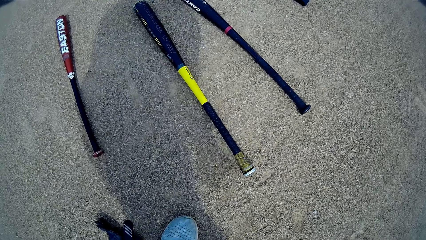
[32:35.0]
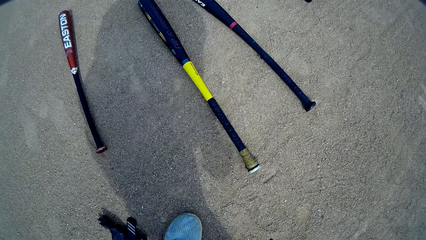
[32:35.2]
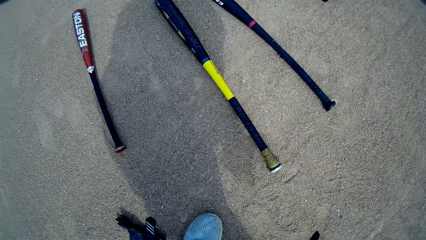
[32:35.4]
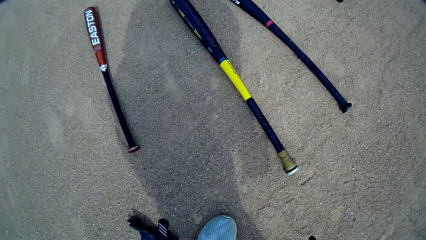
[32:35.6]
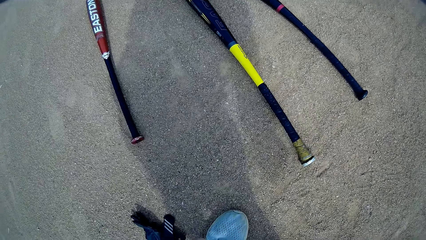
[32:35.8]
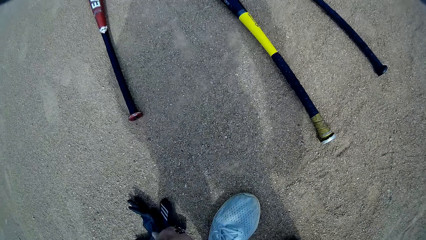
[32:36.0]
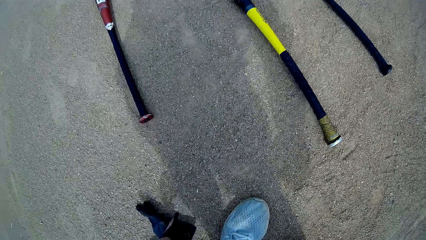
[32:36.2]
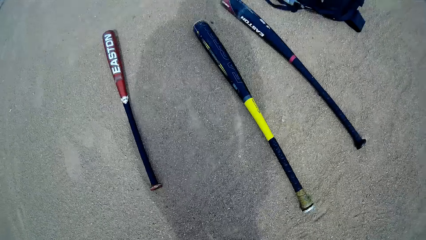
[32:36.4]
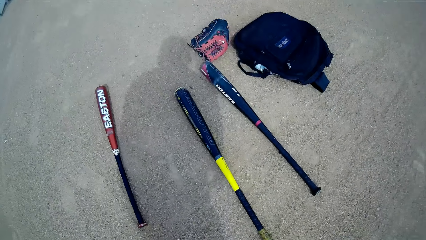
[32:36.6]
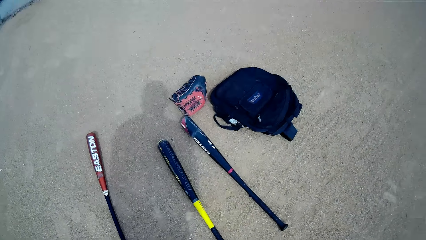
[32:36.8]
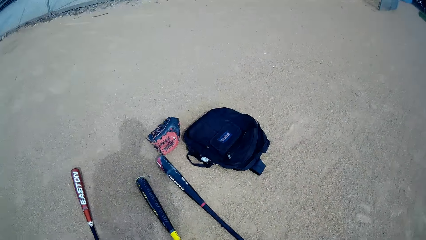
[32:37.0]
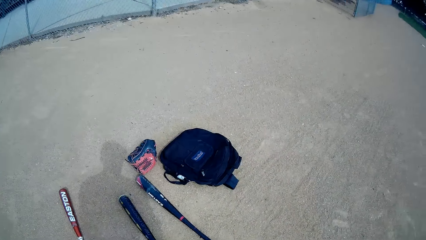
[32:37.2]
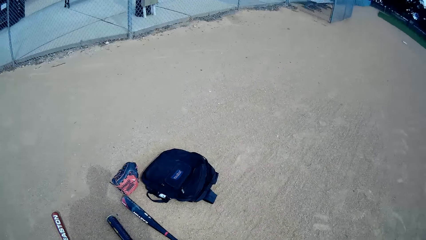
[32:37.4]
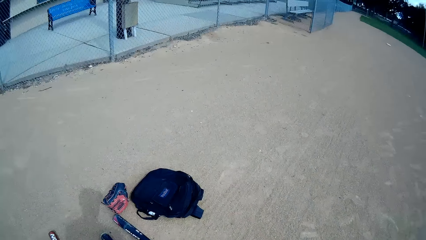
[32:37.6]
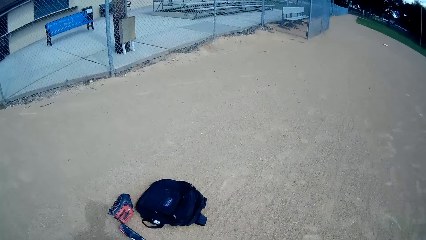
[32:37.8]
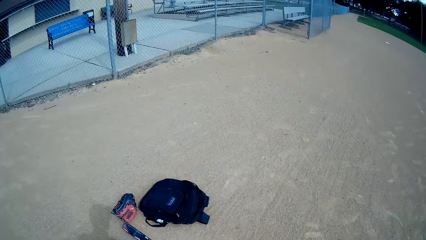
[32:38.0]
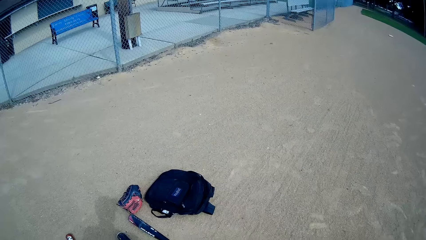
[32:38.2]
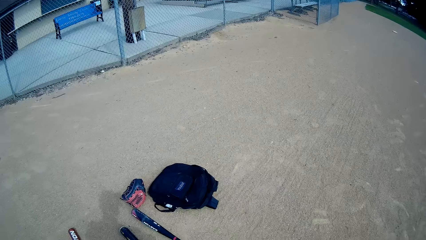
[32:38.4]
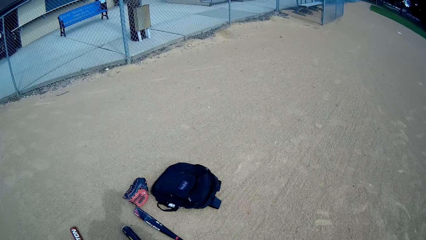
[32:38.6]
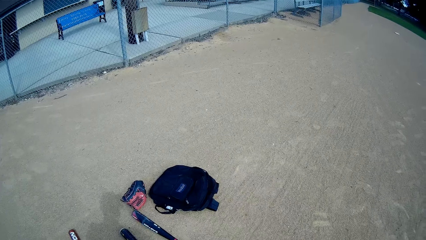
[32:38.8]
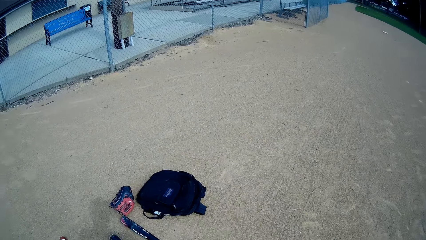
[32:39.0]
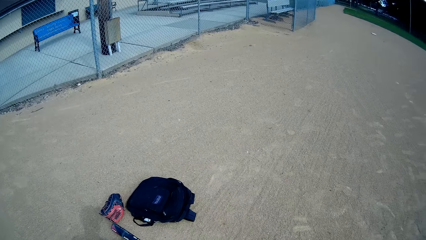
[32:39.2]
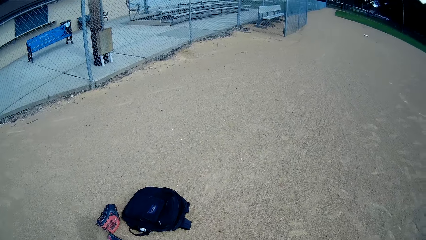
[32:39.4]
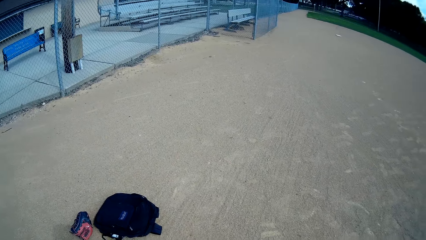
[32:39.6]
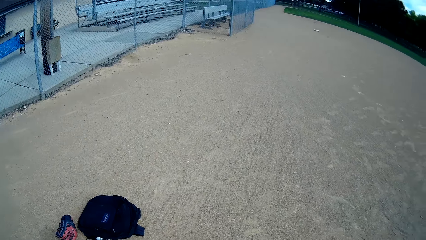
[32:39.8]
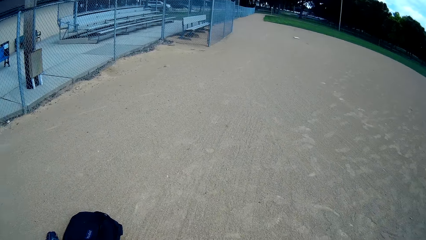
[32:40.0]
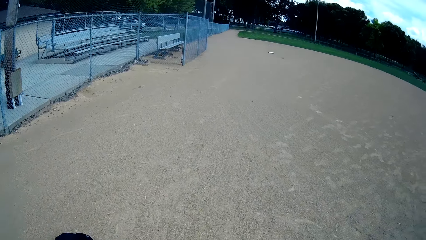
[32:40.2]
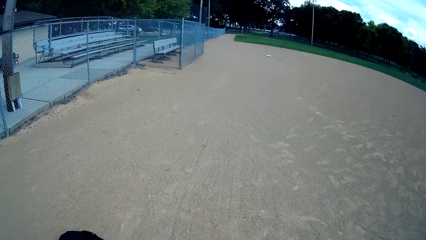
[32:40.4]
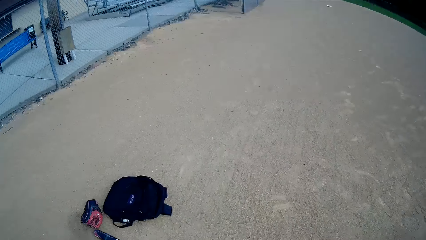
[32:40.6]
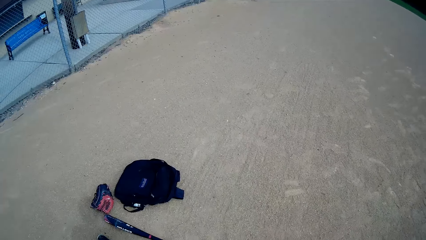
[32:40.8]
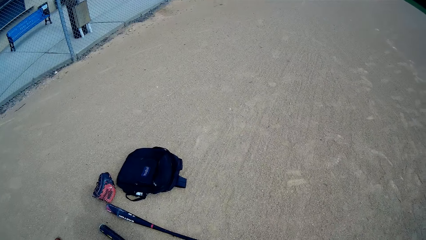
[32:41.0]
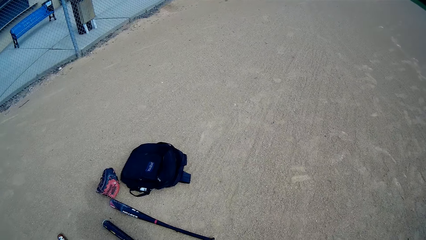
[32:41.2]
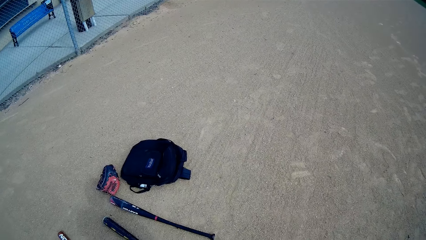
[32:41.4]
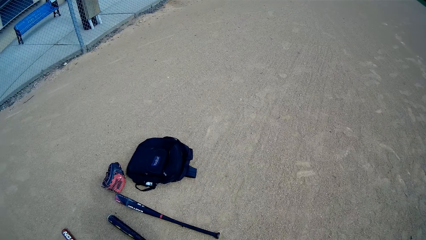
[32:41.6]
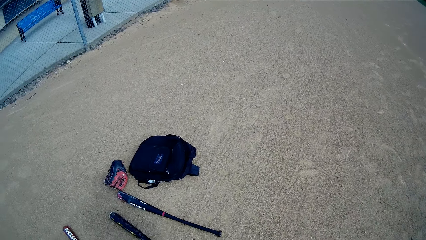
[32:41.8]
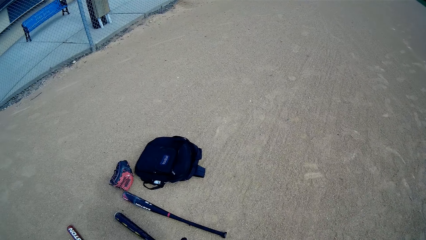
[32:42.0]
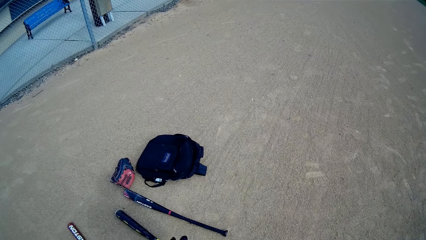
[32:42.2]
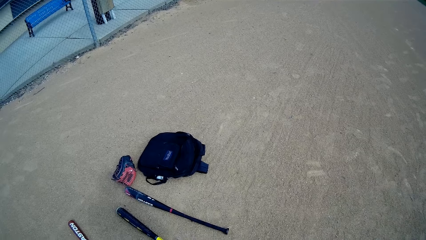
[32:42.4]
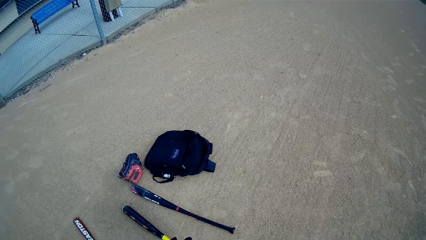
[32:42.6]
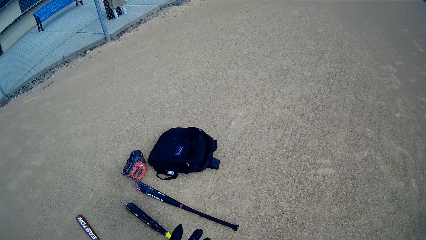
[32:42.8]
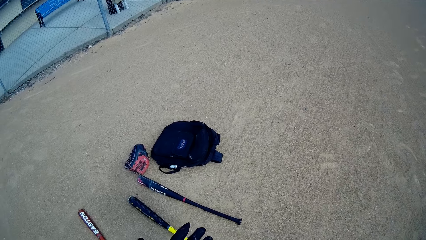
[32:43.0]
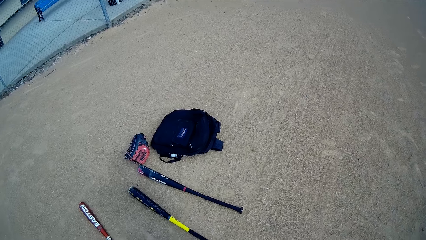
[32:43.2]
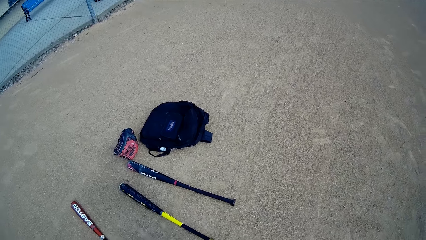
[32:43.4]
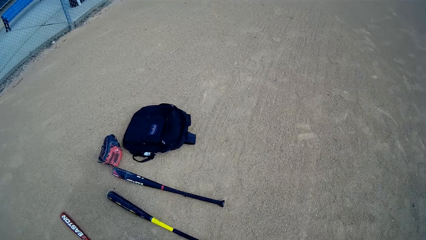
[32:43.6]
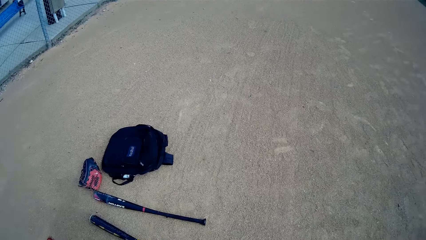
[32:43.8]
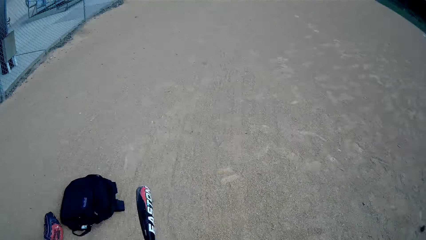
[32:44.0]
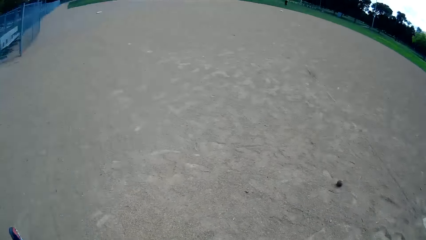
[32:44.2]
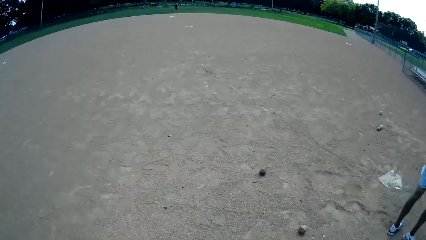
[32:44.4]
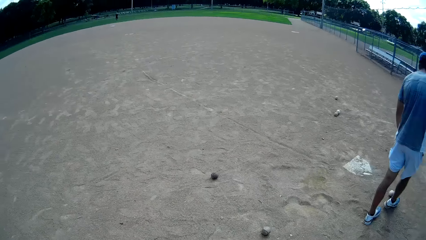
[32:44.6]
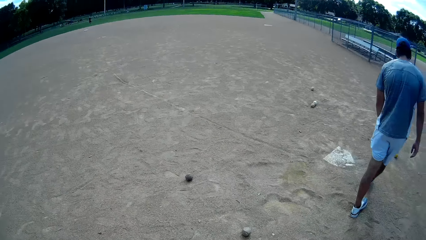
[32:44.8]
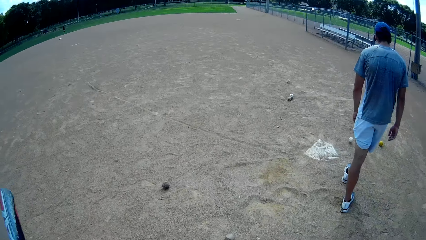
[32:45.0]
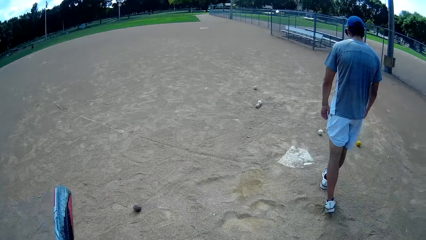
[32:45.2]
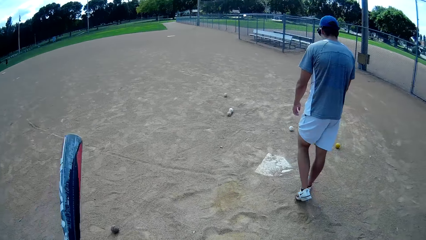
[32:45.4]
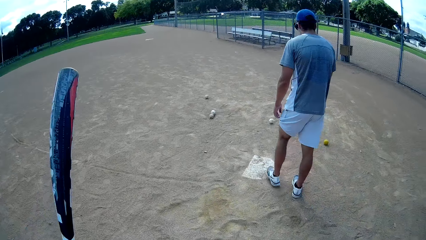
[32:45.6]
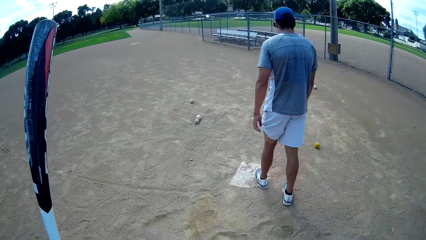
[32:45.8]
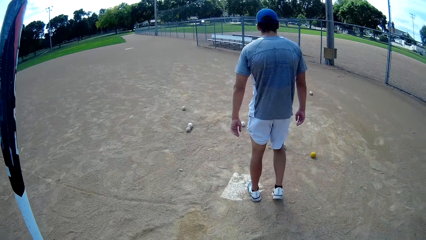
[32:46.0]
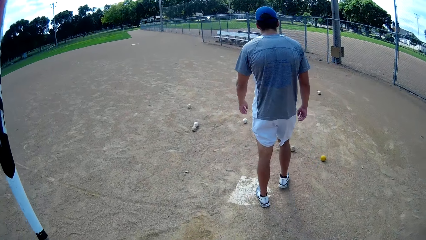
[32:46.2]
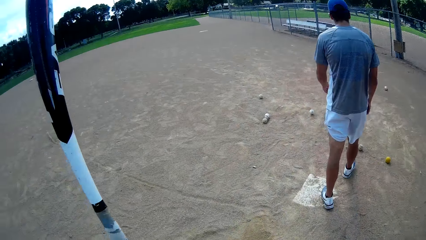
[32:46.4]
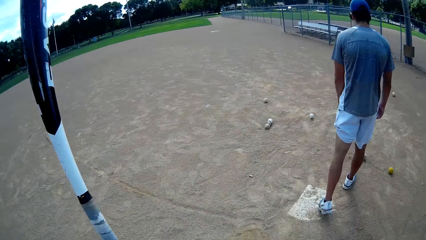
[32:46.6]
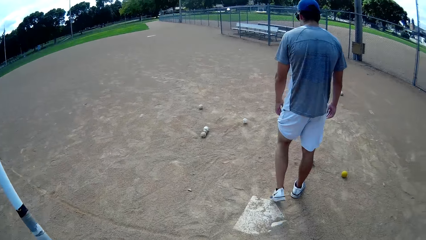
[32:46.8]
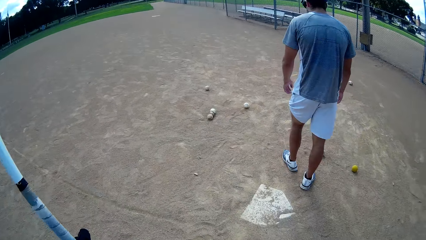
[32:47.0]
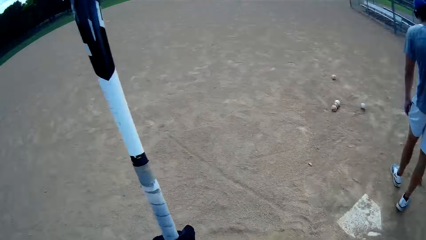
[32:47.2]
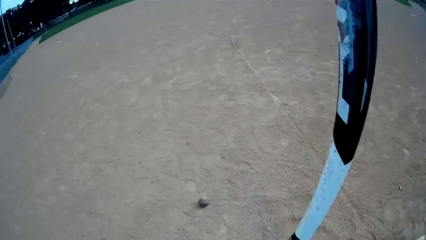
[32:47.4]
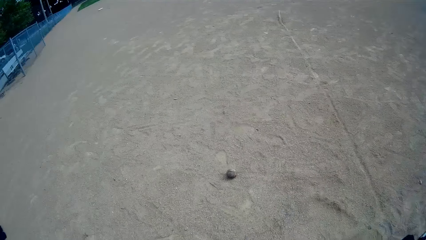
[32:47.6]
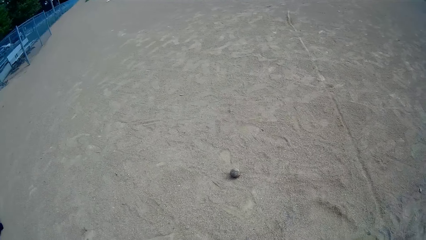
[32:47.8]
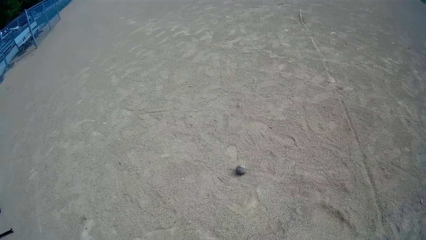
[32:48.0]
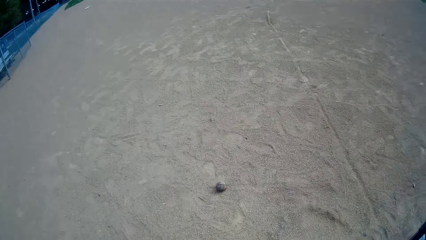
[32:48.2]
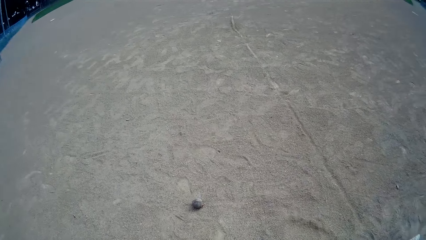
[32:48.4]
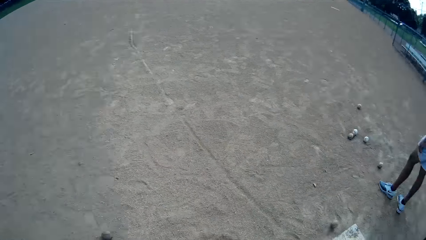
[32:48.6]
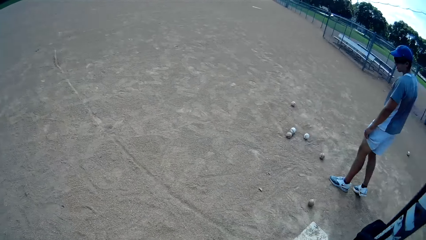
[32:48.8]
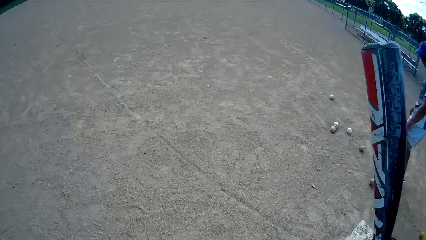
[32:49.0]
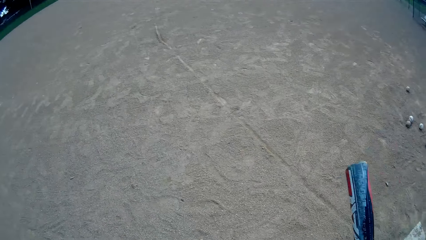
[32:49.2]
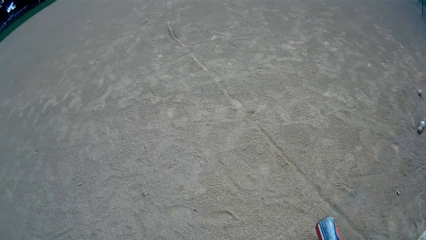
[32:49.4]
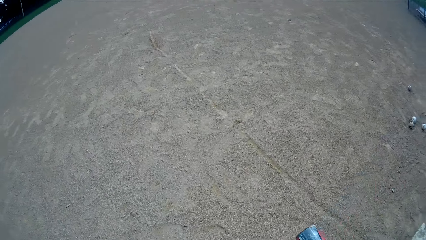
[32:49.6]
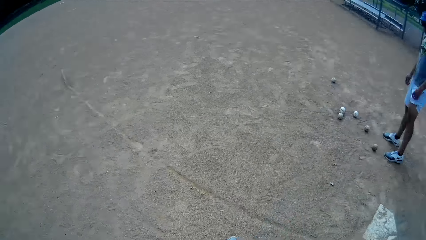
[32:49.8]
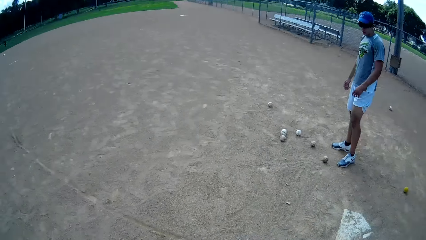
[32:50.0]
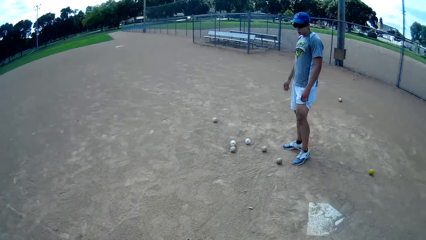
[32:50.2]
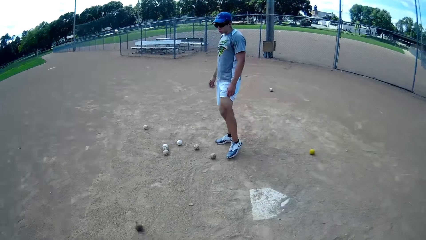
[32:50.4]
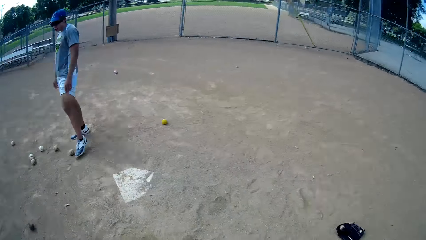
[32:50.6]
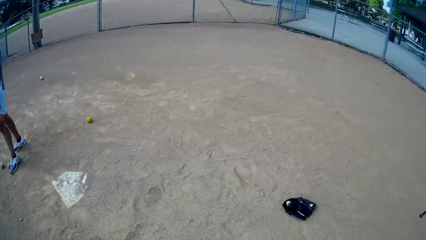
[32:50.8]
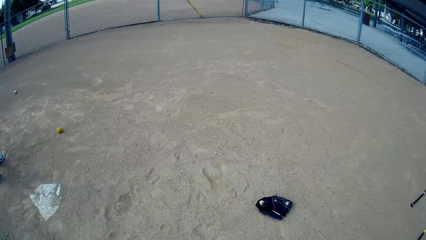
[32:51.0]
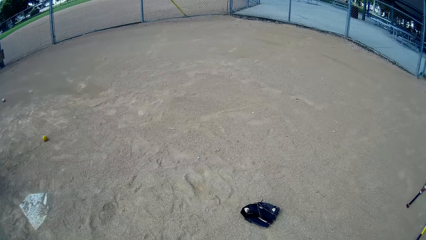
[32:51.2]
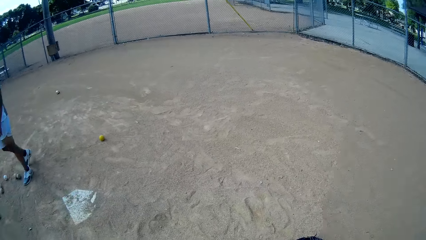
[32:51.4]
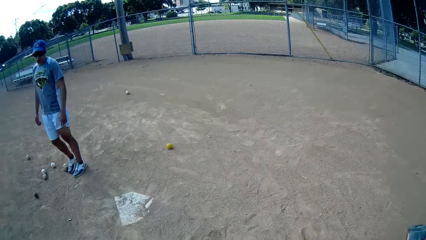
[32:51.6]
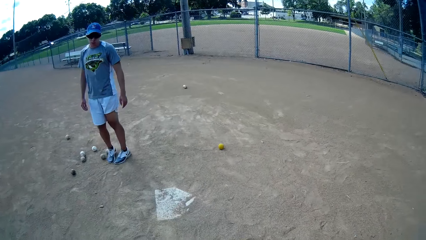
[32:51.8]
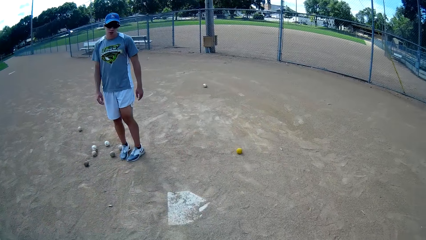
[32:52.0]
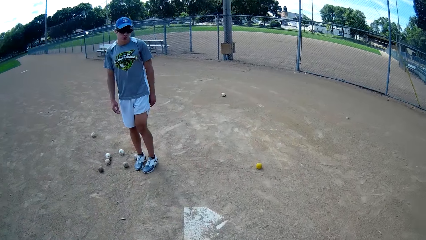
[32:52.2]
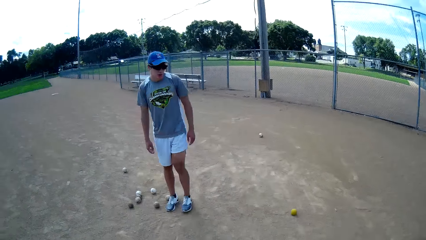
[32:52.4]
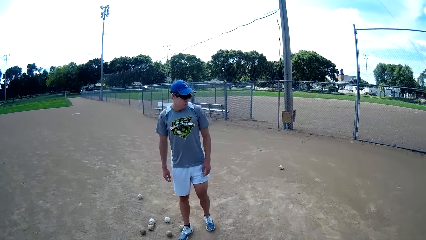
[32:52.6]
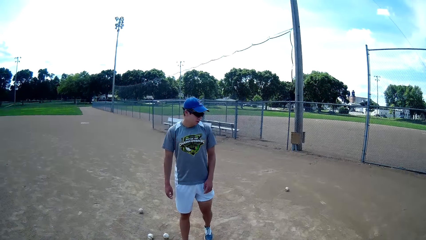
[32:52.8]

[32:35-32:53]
The camera wearer picks another hand glove from the ground. They look around the pitch. They put on the left hand glove. The man kicks another ball on the ground and walks around the pitch. The camera wearer walks towards the man.
